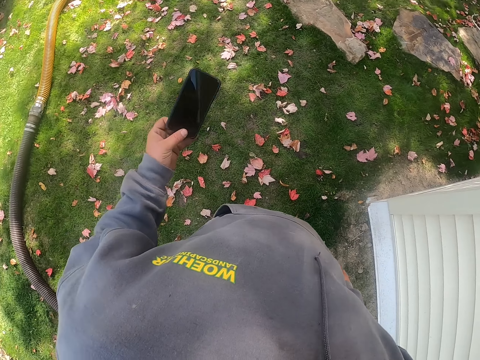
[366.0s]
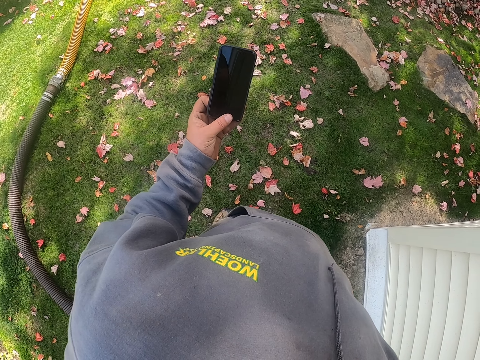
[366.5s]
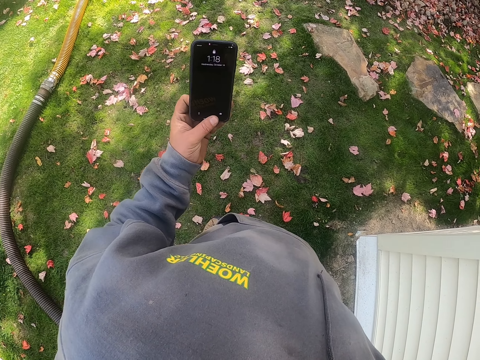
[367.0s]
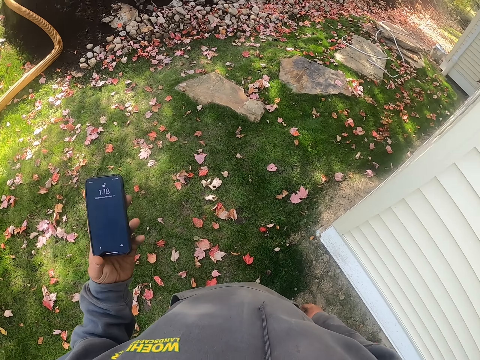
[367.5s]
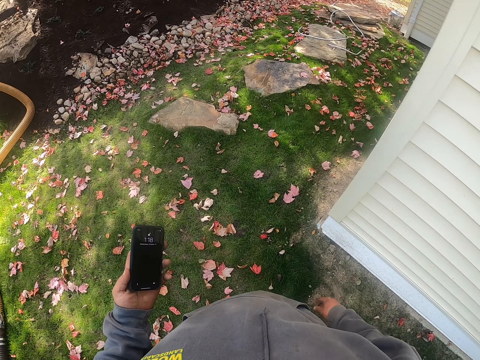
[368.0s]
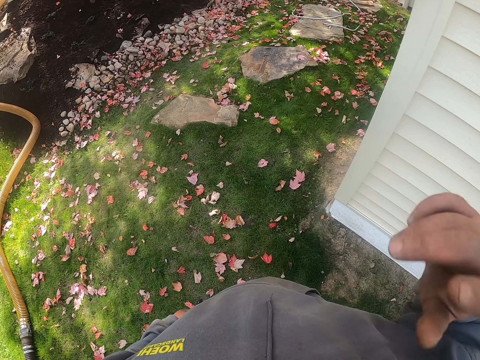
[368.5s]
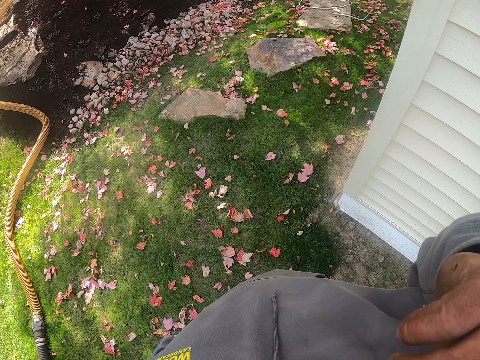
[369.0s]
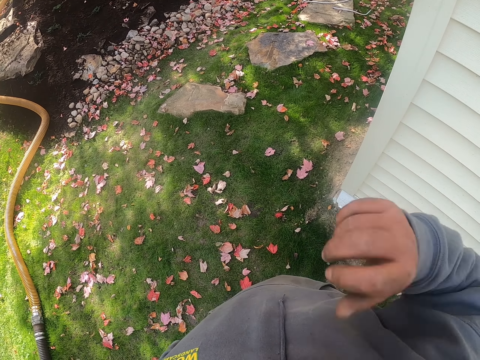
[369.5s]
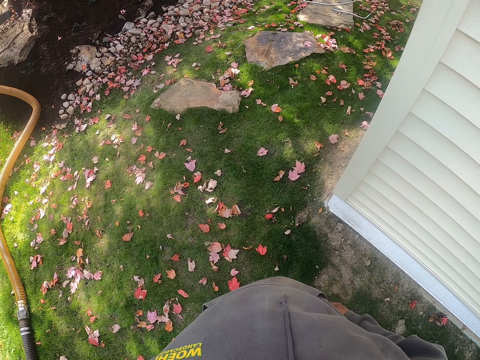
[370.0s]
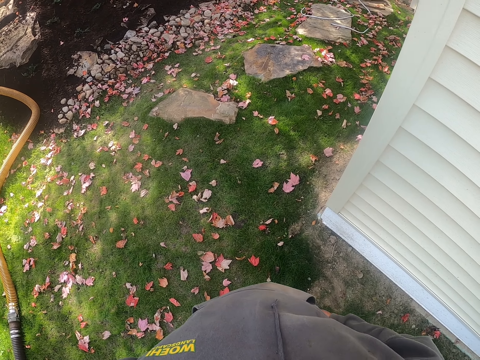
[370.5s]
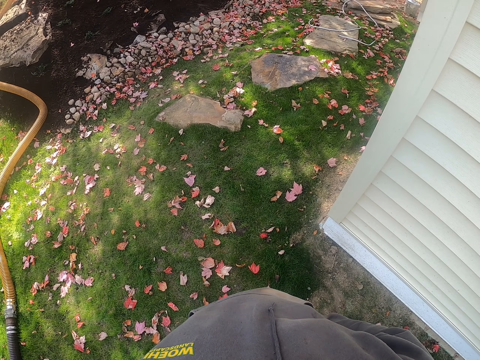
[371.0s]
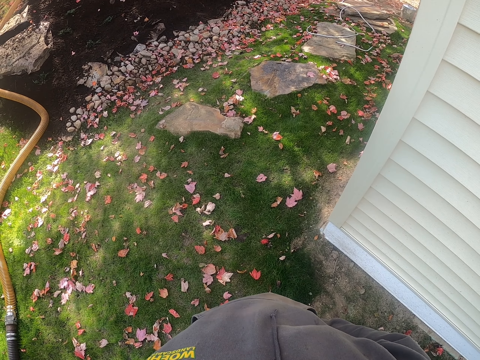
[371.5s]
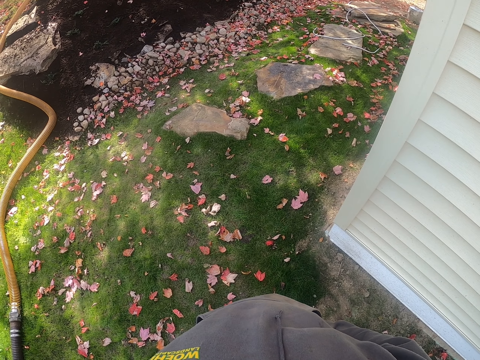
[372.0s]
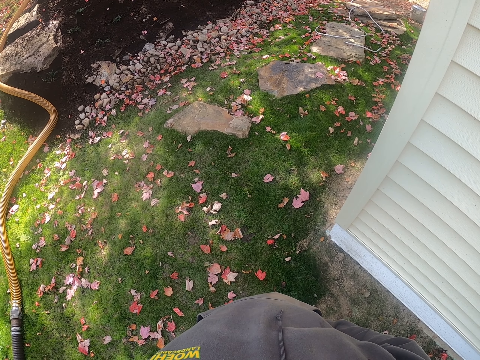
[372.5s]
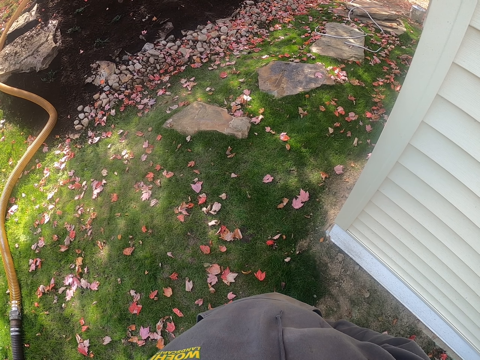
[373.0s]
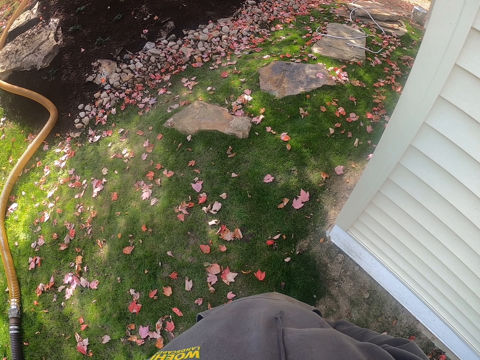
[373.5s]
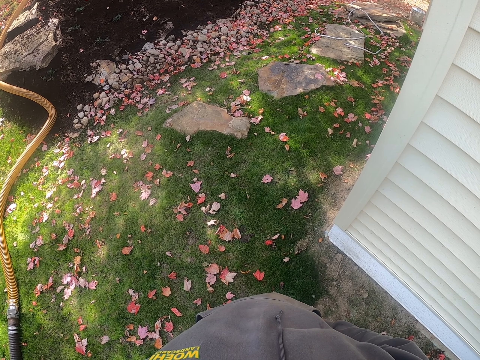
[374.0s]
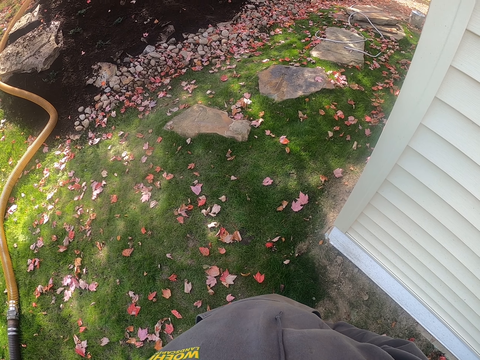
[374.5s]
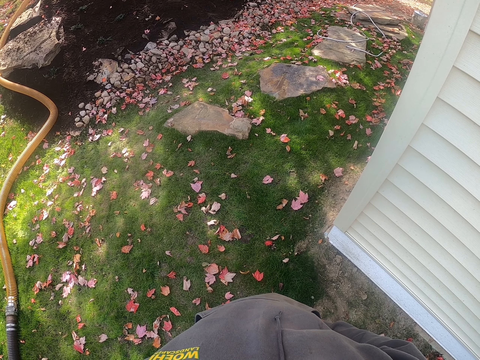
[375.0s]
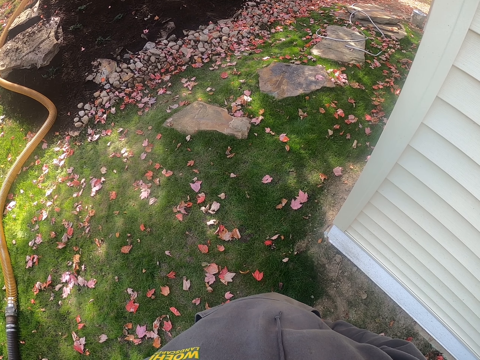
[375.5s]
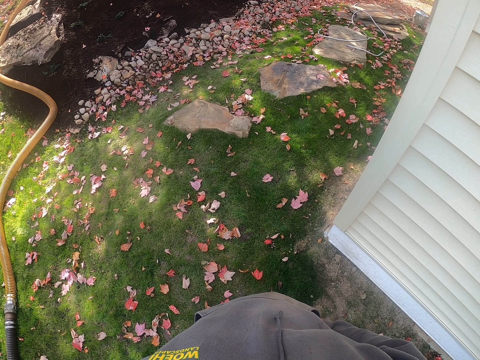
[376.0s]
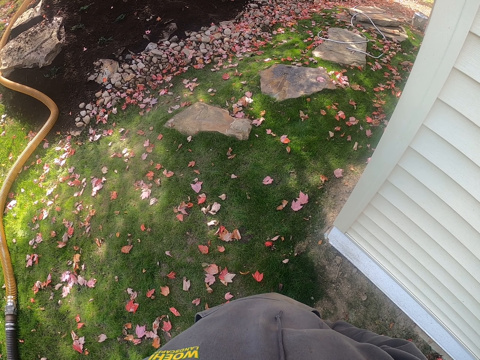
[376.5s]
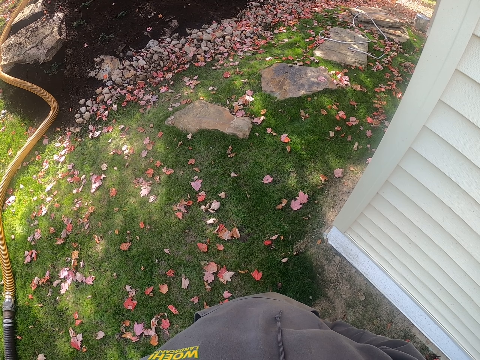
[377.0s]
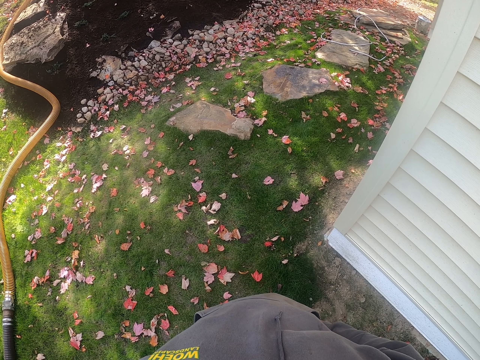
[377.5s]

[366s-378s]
The camera wearer takes a phone from his pocket. He holds the phone. He lowers the phone. He scratches his nose with his right hand. He looks around. He holds his waist.

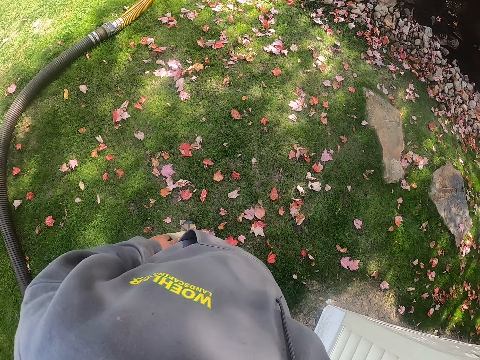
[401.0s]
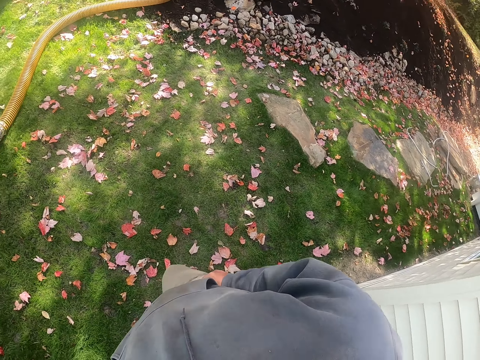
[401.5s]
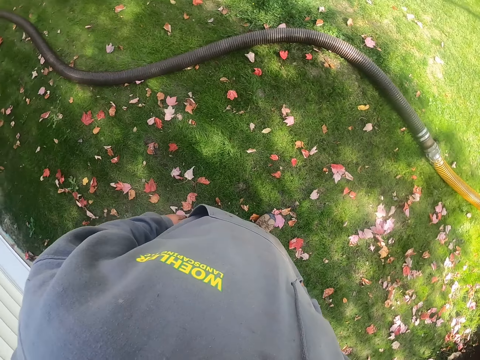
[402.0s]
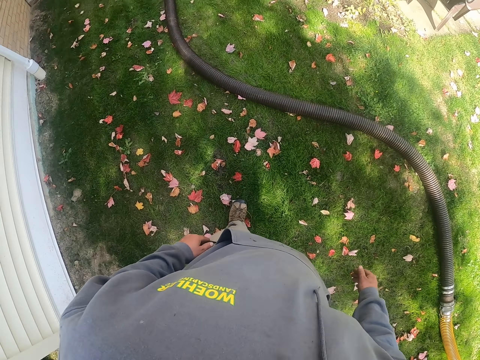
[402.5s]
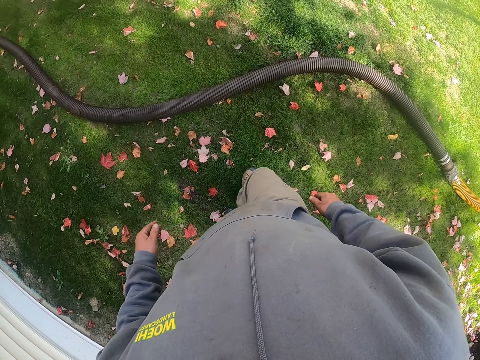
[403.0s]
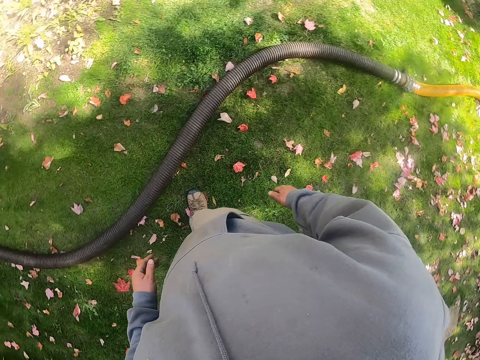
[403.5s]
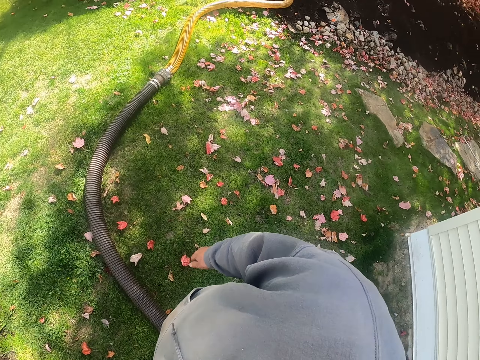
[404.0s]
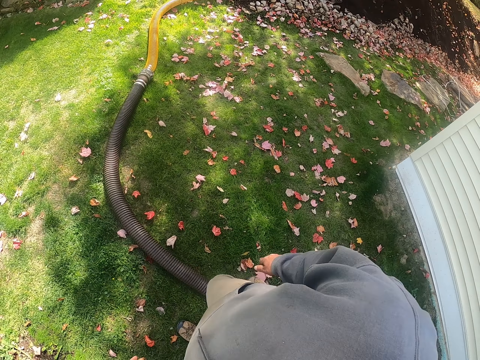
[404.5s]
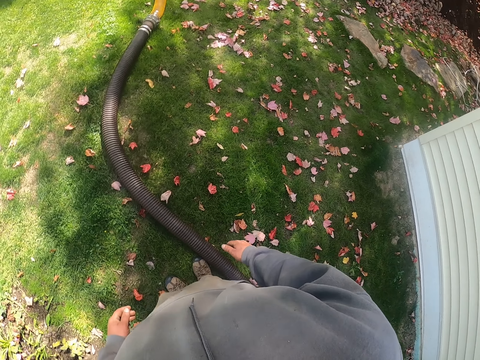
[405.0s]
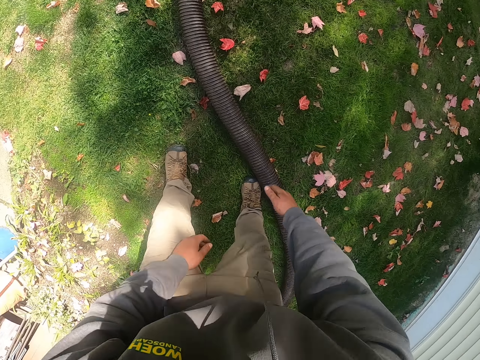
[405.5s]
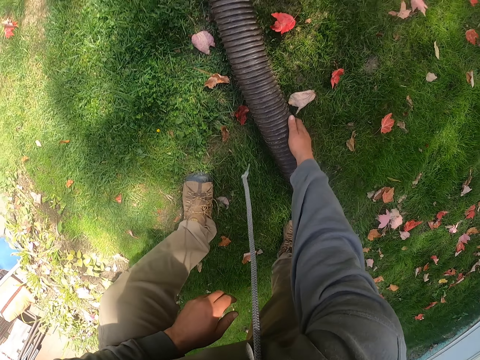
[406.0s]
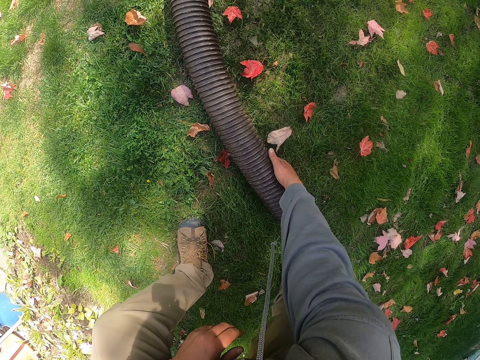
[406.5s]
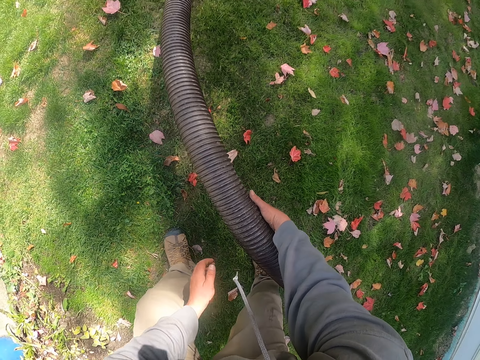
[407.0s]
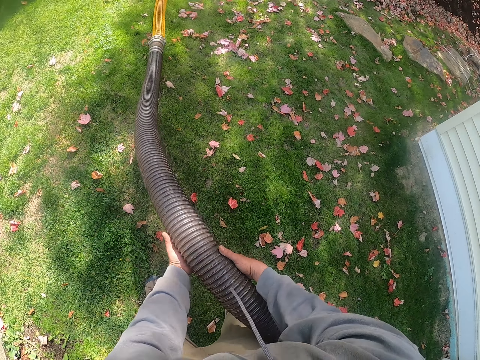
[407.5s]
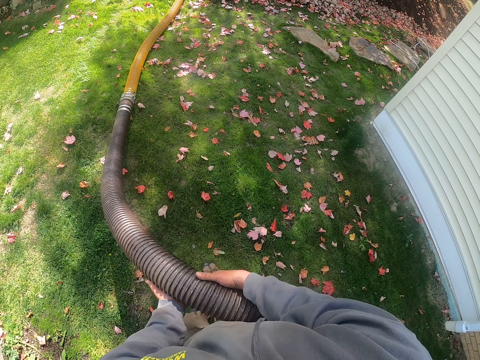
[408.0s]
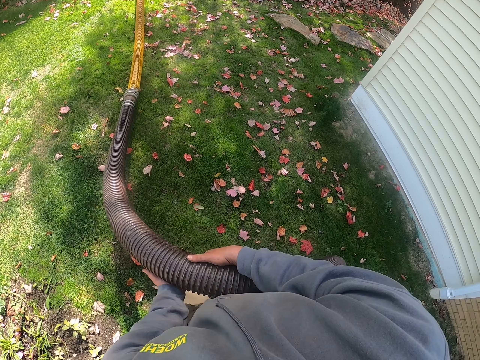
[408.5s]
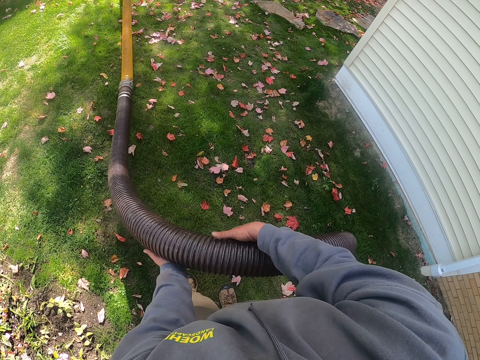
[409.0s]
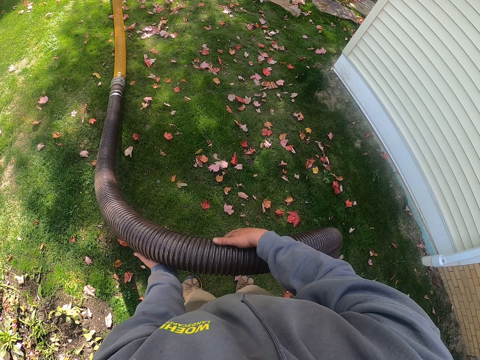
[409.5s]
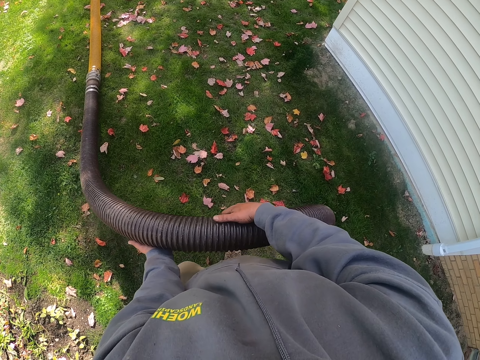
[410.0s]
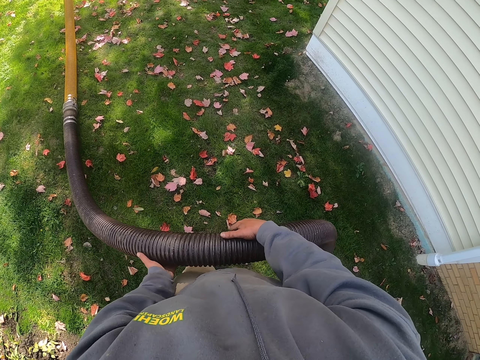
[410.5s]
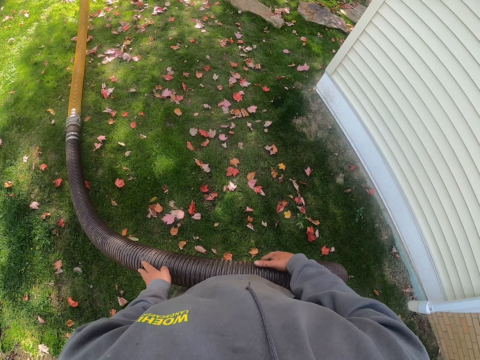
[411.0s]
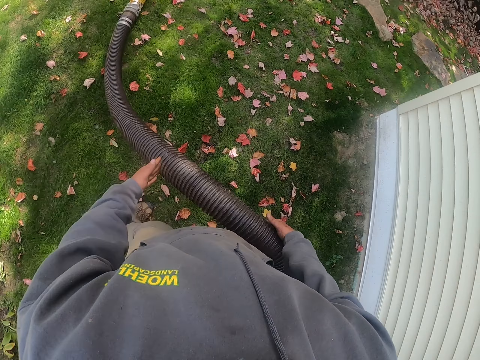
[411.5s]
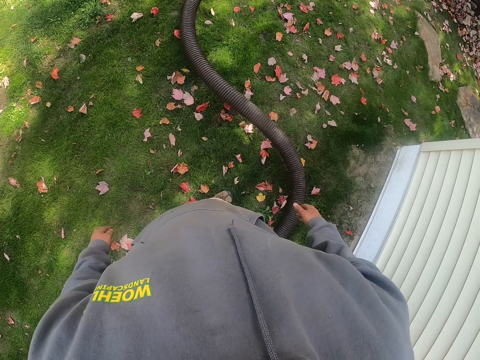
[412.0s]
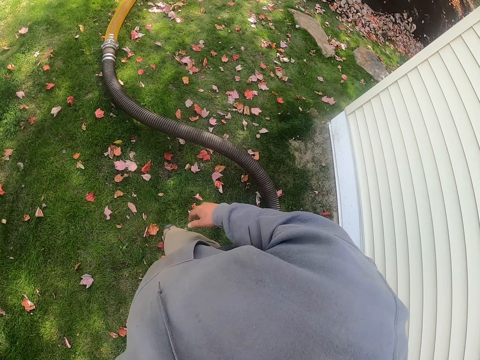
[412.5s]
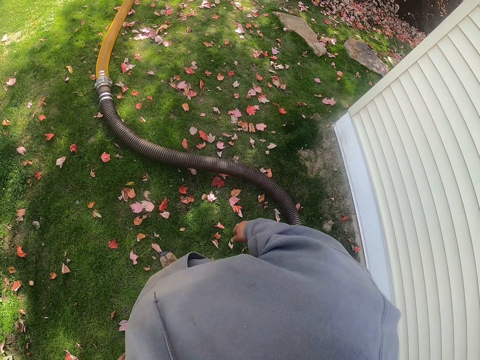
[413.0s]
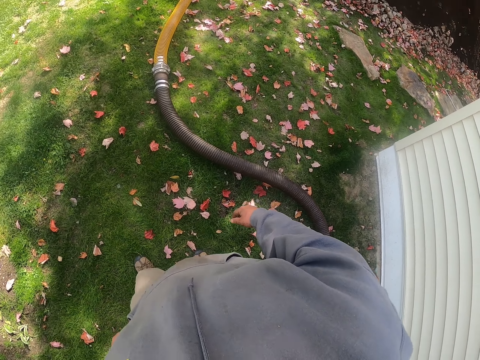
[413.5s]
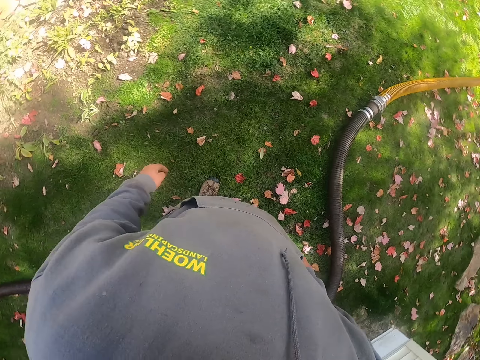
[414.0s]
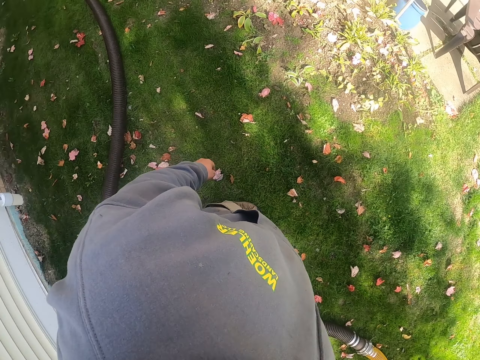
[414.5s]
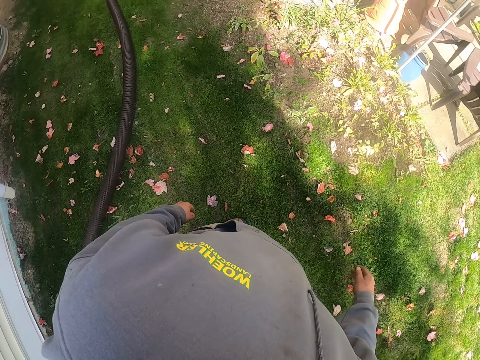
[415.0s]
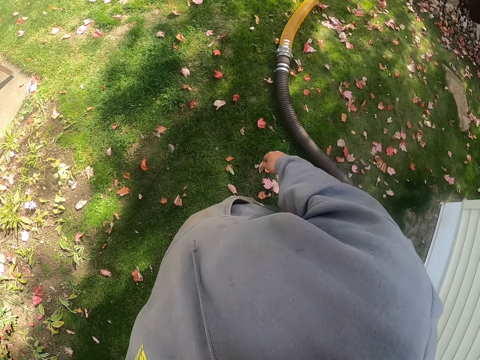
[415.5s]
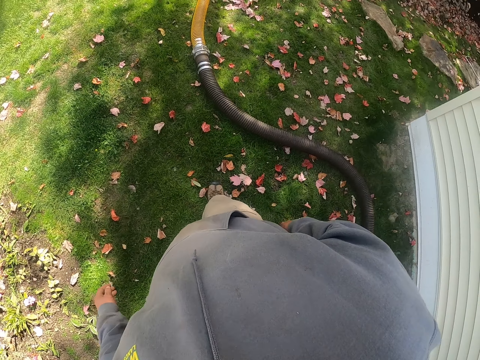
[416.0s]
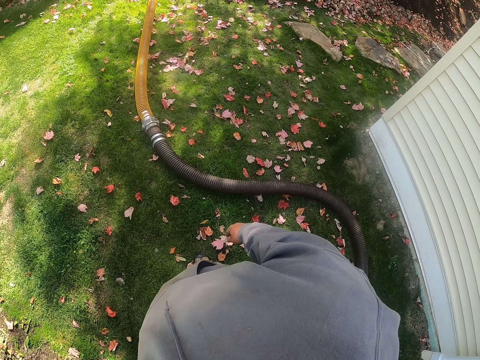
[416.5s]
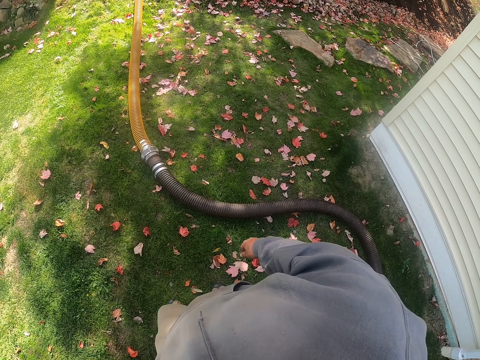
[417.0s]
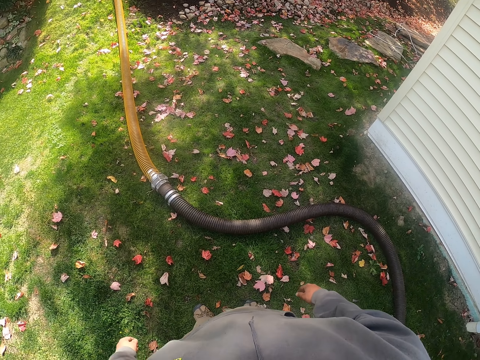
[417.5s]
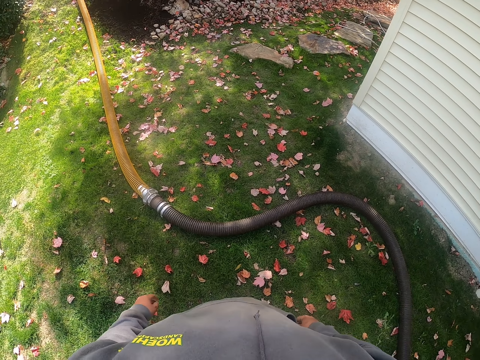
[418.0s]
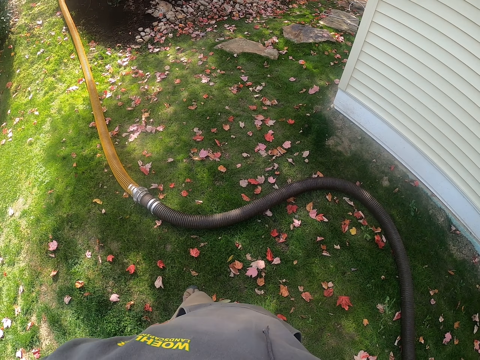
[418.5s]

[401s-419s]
The camera wearer walks on grass. They pick up the pipe from the ground. They drop the pipe on the ground. They look around.
